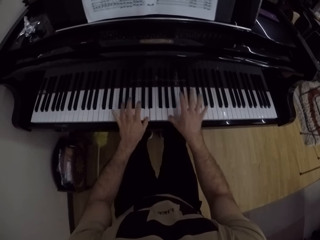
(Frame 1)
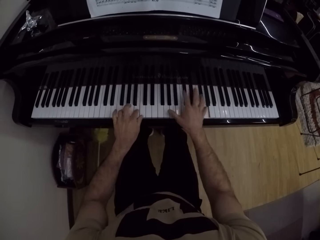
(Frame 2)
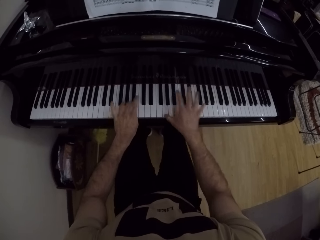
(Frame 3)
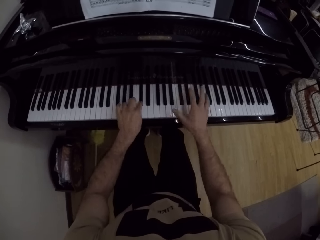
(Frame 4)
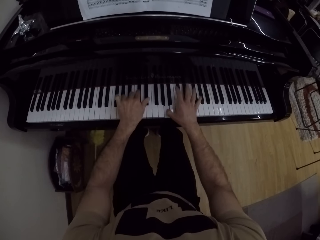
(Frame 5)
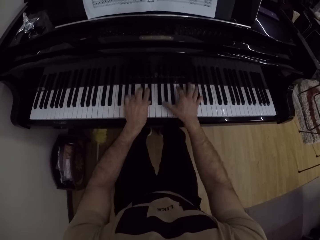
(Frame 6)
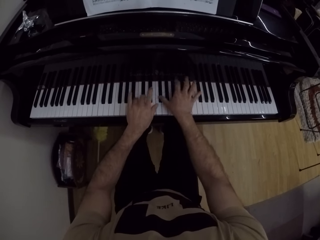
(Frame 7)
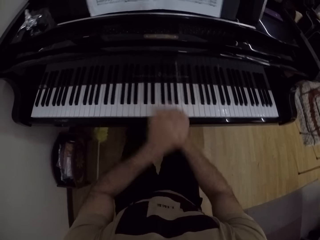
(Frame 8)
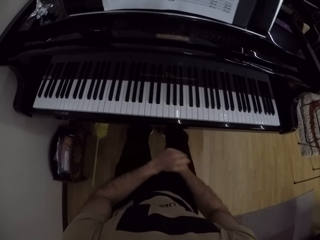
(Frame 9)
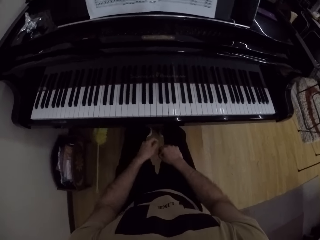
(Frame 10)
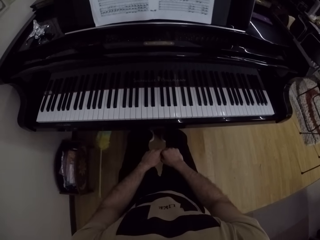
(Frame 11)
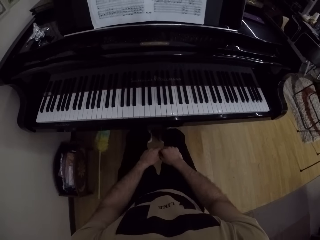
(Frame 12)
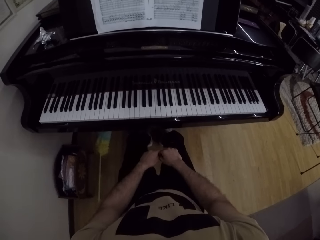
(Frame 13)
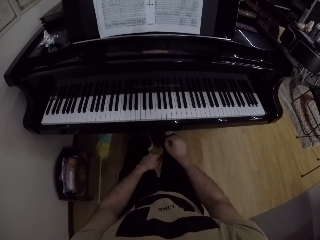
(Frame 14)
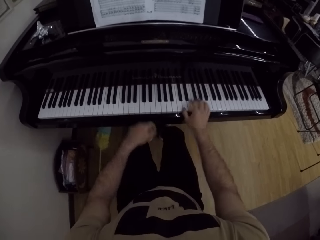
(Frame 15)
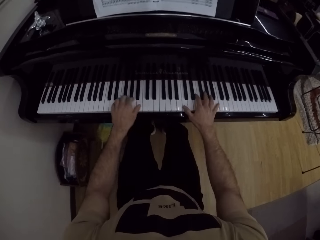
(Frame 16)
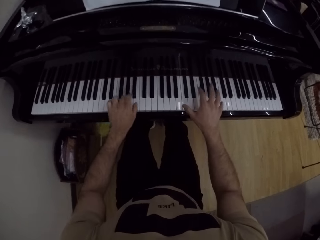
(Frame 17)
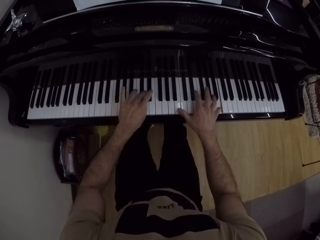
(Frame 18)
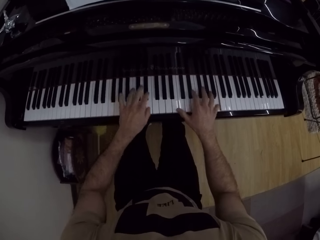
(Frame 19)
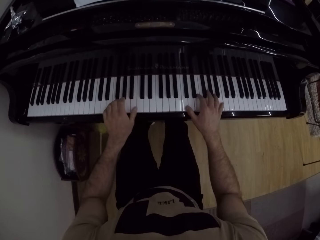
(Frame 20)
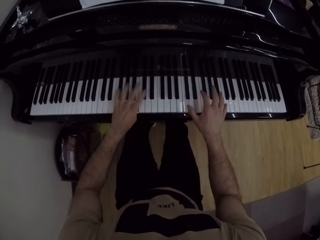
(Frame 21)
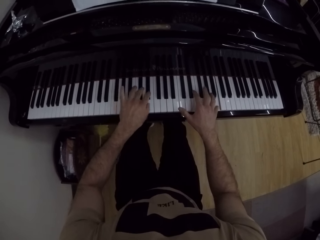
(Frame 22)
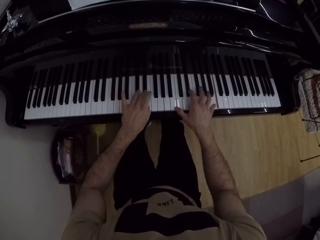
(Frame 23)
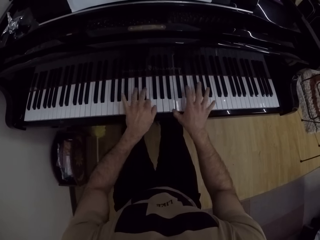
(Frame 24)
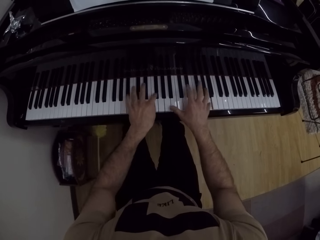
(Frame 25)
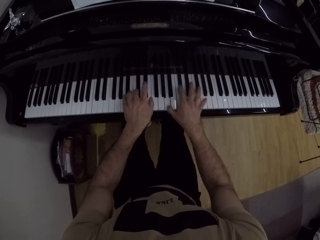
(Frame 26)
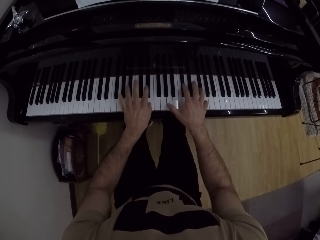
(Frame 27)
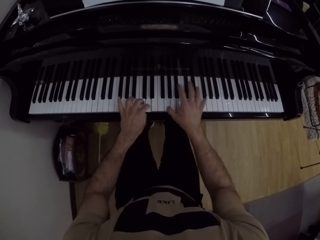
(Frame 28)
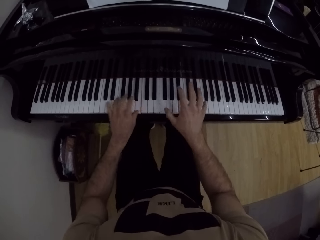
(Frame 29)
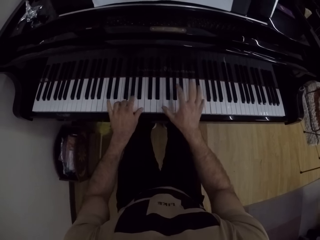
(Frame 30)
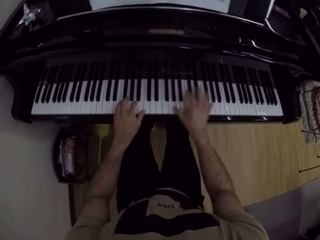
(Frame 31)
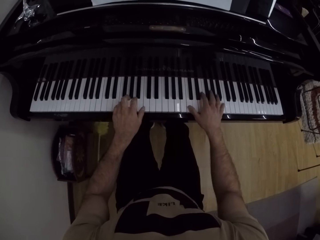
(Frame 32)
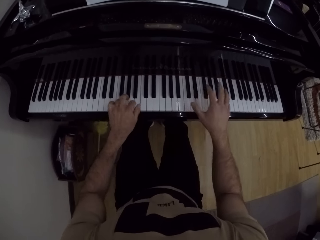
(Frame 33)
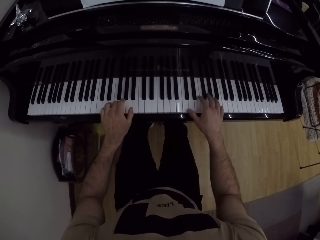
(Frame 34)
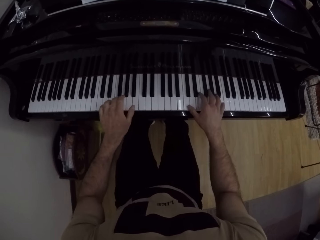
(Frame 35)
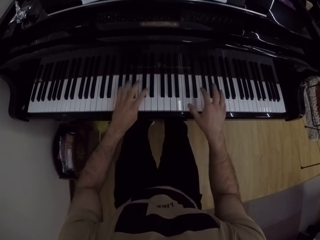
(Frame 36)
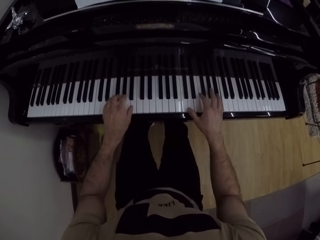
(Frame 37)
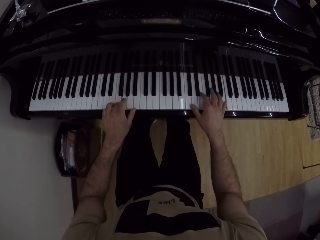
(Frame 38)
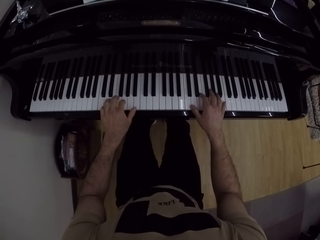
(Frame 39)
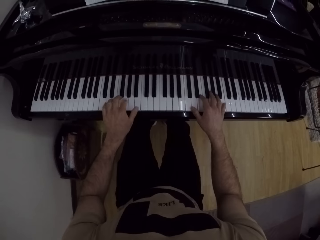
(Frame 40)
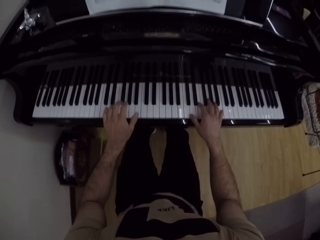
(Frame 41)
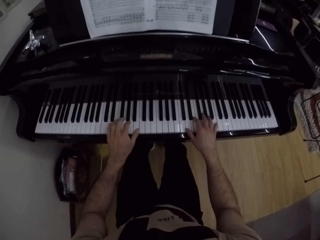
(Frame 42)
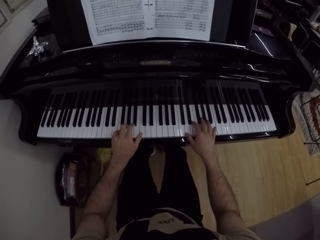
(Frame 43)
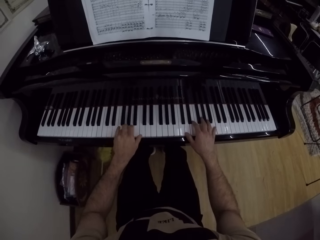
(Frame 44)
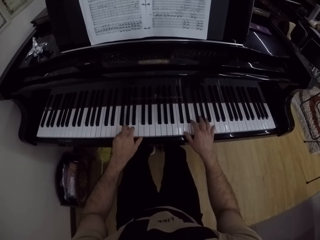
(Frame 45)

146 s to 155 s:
The camera wearer looks at writings on a book. They play the piano with both hands.

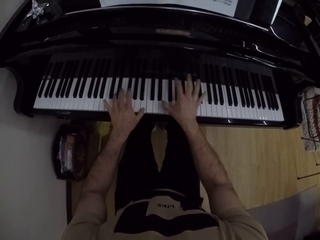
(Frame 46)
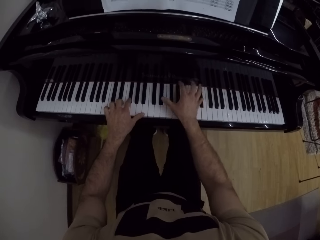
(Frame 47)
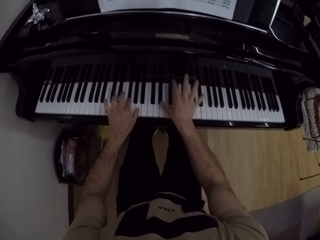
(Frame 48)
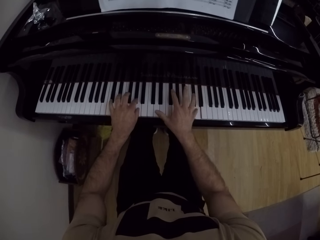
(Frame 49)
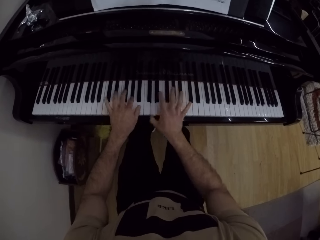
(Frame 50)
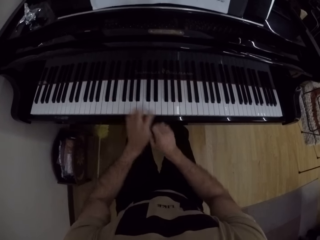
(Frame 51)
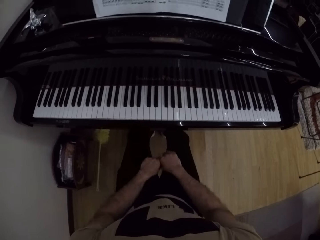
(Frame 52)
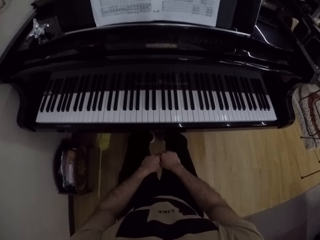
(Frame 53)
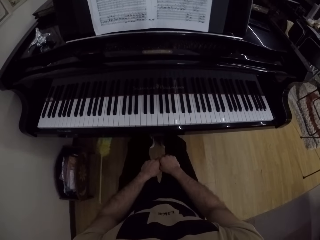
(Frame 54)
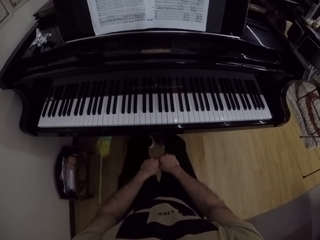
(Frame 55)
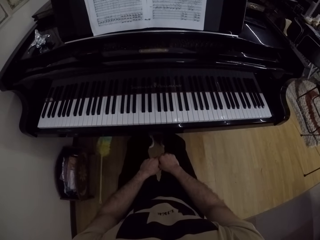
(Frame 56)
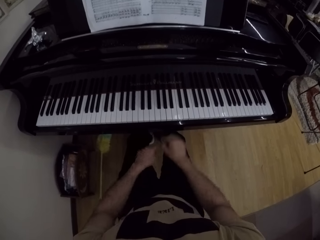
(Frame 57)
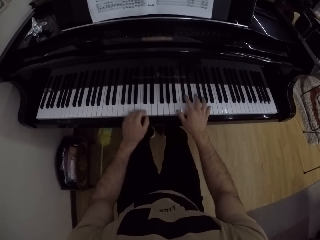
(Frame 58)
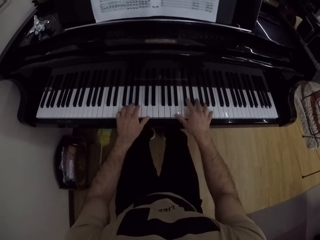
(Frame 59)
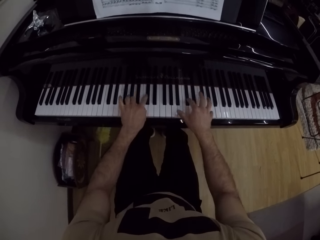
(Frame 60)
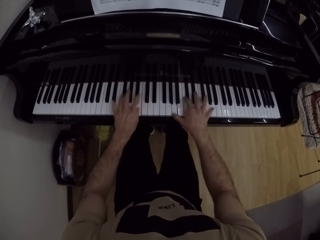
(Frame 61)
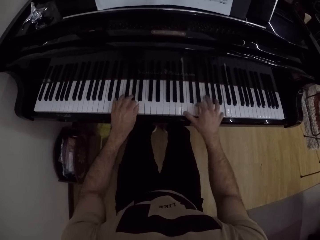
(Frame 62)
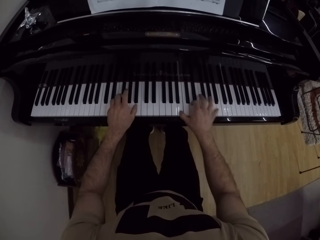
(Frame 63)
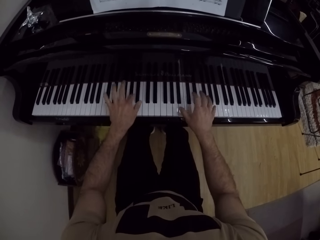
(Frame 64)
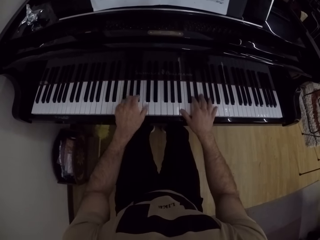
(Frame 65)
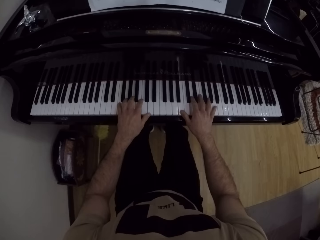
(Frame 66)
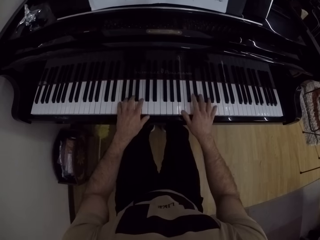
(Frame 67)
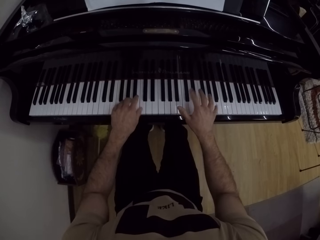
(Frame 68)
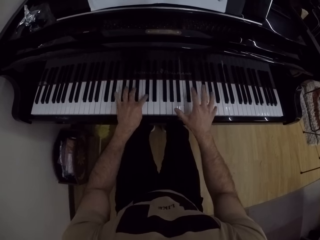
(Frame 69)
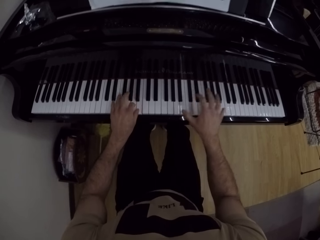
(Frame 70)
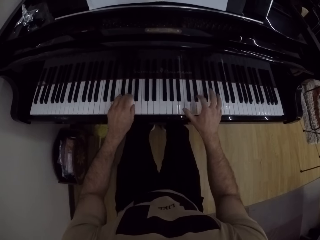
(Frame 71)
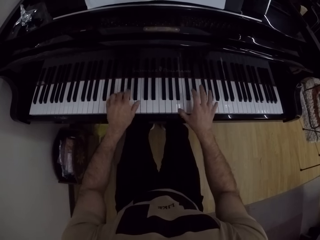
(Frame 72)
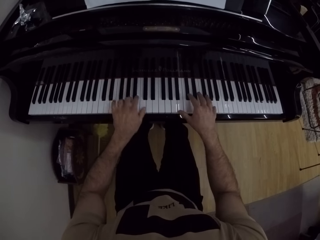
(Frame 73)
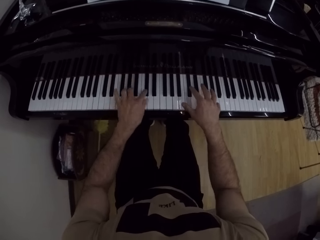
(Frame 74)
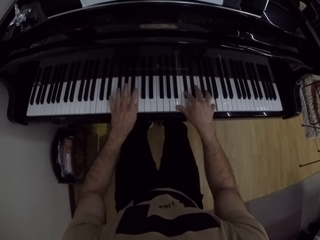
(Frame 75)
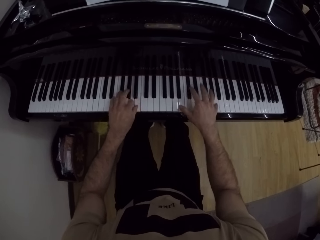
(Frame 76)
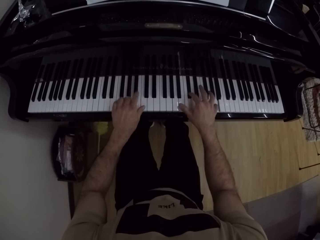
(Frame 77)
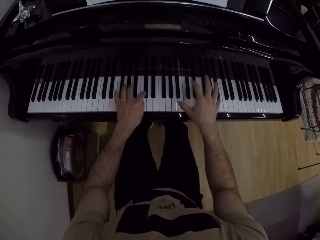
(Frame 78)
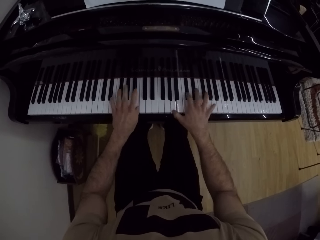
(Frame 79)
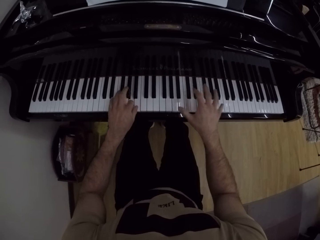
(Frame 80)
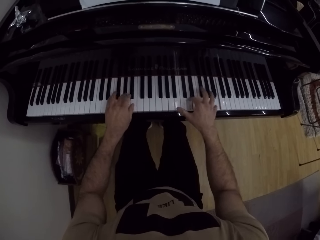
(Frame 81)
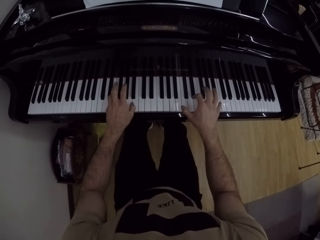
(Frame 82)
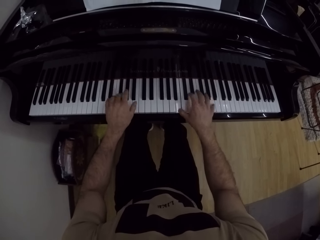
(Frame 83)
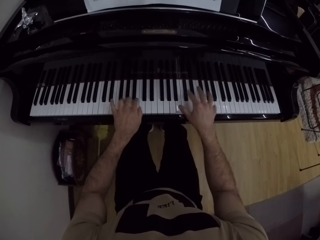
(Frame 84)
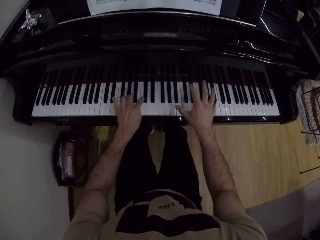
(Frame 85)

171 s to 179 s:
The camera wearer looks at writings on a book. They play the piano with both hands.

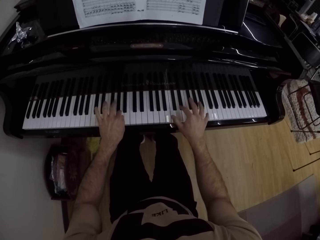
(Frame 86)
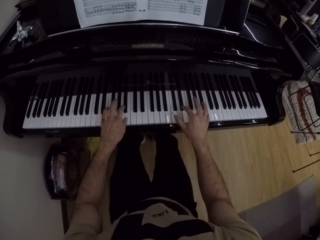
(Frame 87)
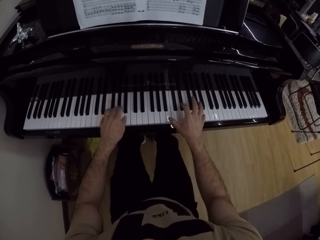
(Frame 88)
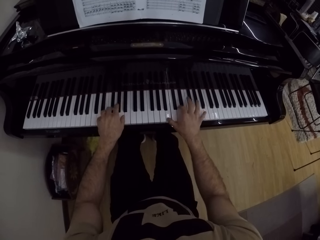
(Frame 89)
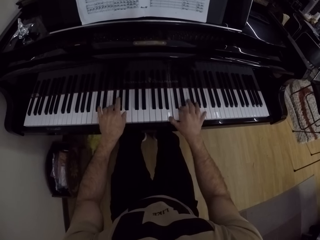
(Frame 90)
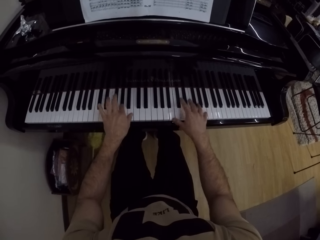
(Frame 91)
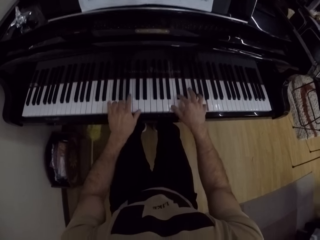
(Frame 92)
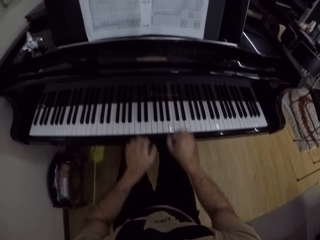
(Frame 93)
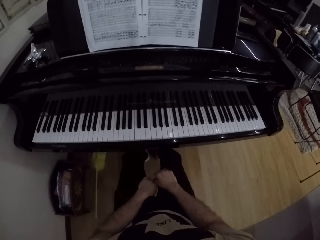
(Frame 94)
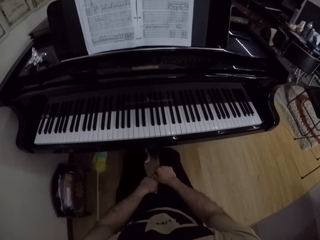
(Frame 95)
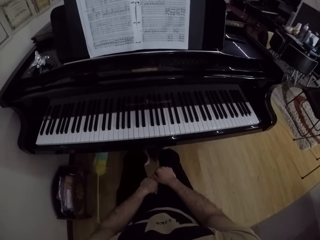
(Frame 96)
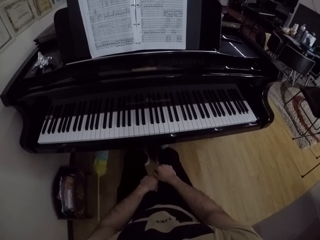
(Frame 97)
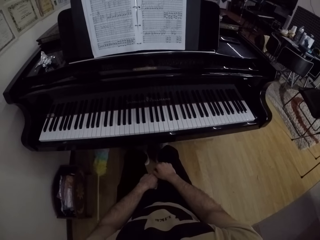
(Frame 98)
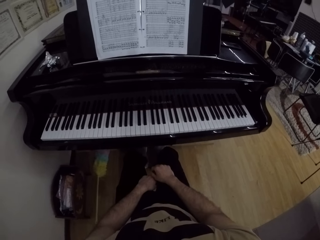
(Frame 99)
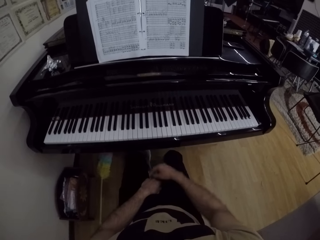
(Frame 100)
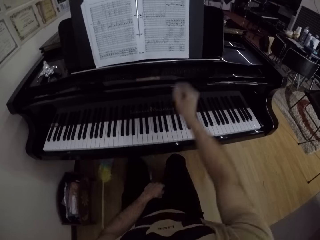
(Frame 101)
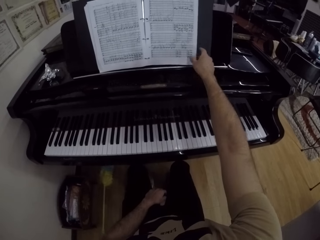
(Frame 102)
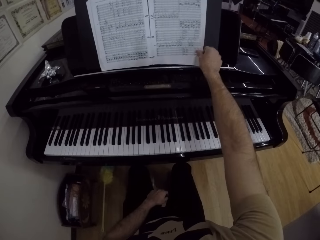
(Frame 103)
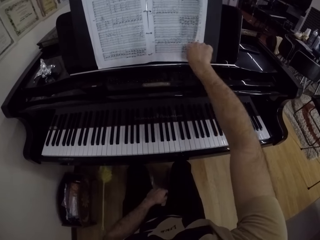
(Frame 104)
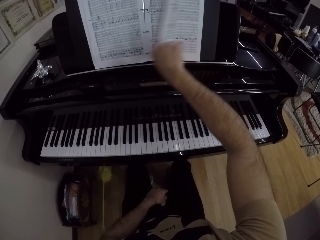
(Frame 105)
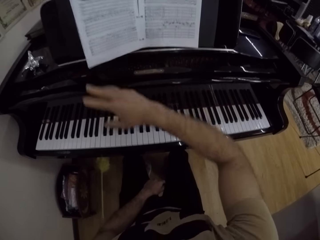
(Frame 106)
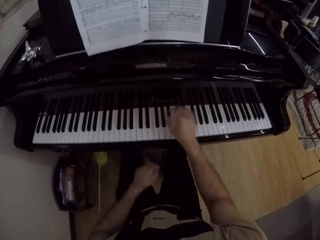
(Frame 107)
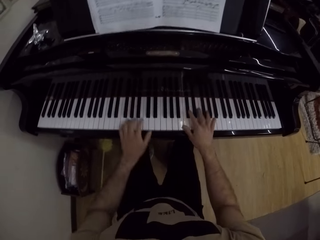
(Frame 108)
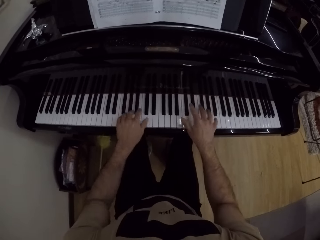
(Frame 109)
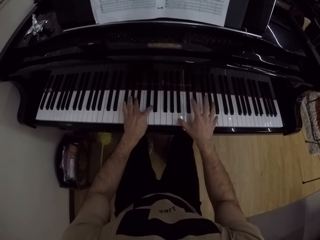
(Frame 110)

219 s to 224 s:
The camera wearer looks at writings on a book. He flips the piano sheet with his right hand. He plays the piano.
